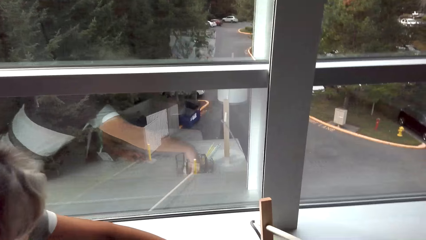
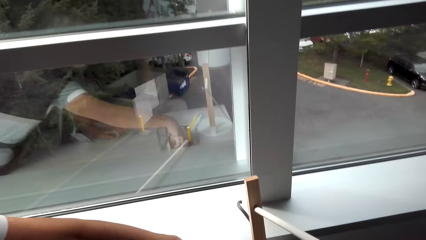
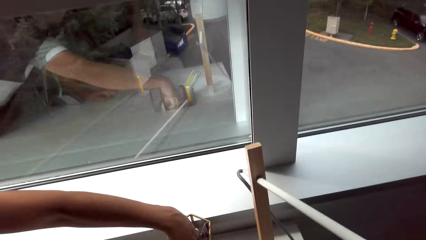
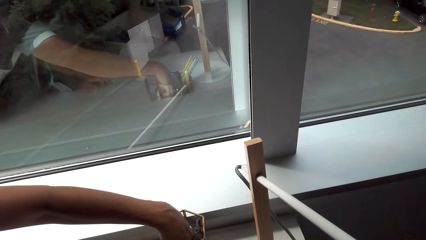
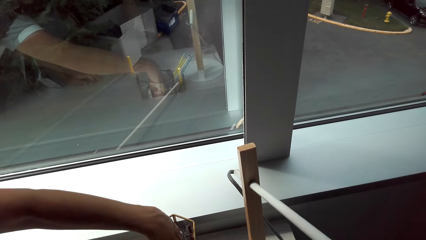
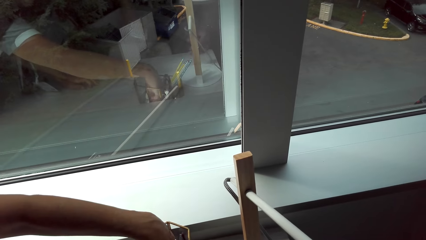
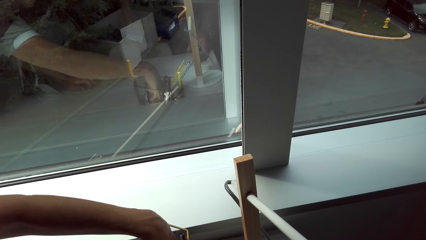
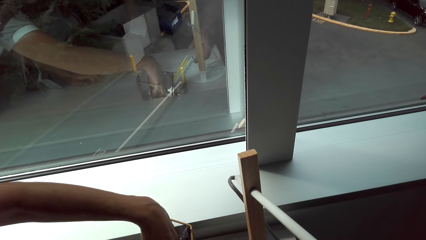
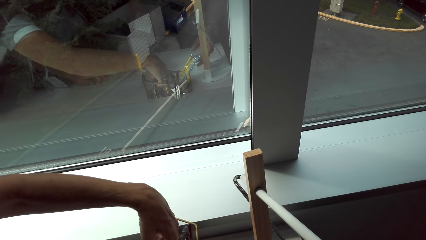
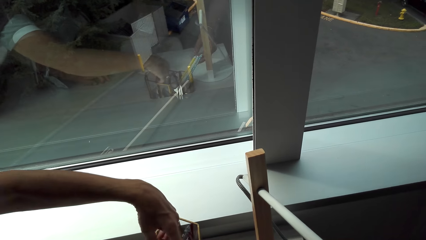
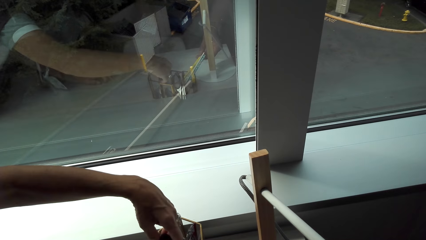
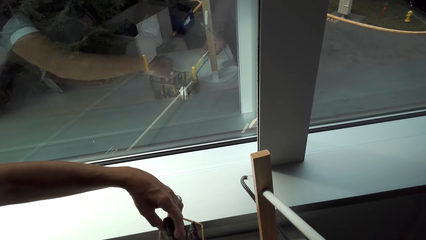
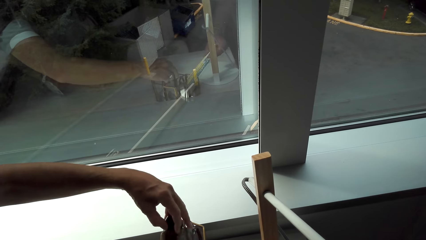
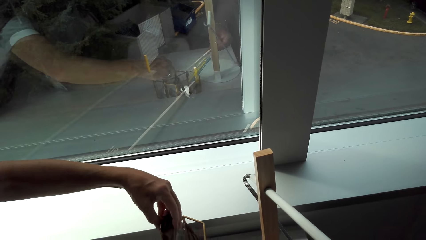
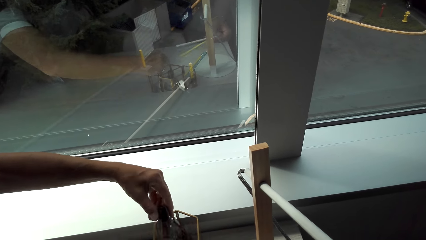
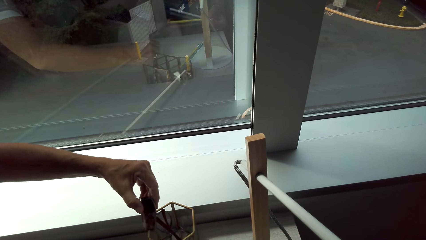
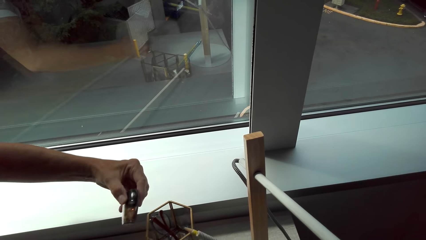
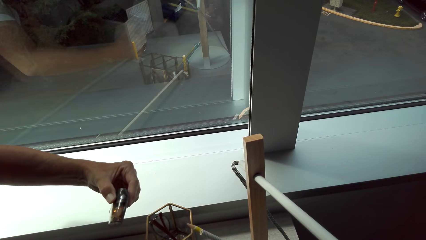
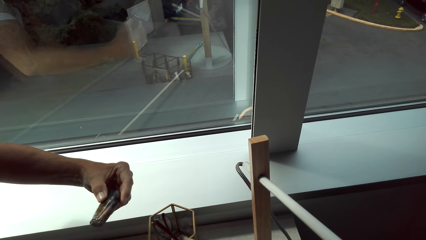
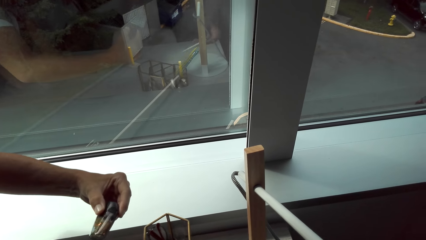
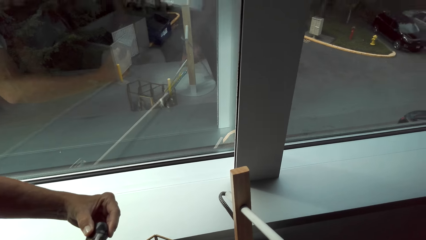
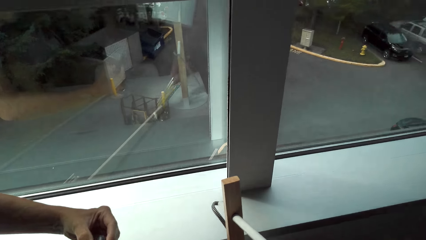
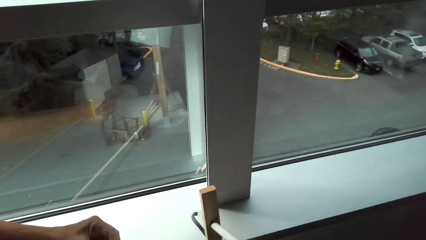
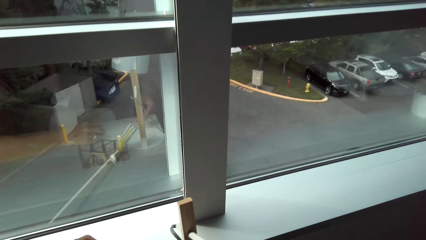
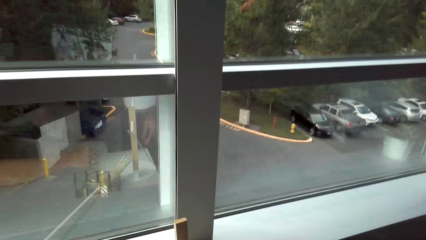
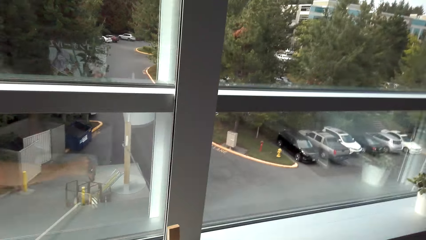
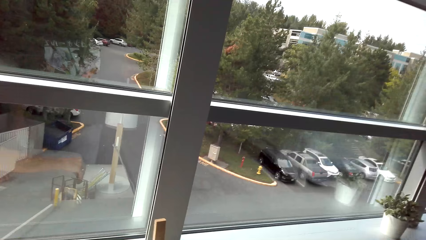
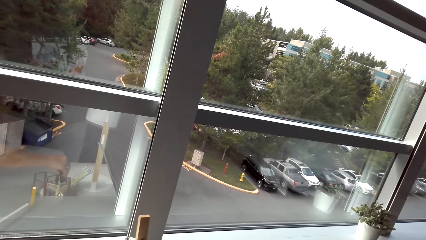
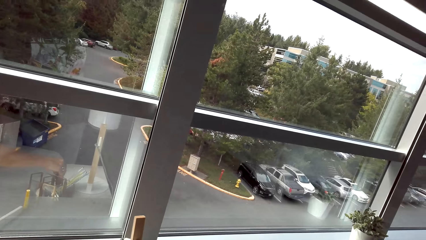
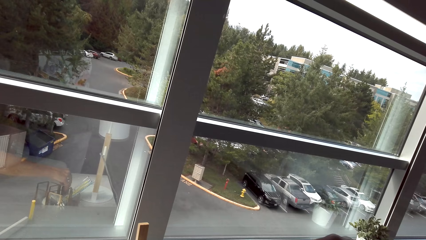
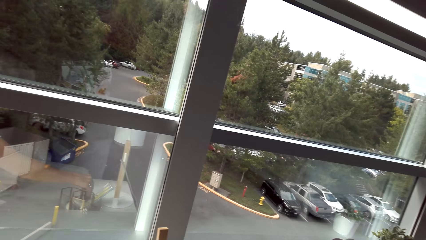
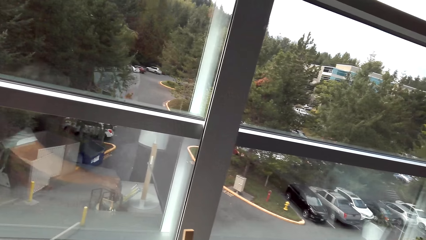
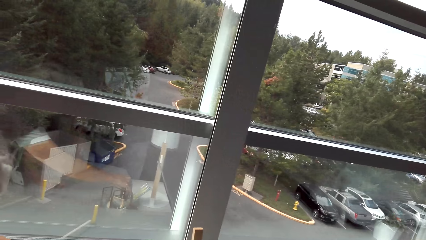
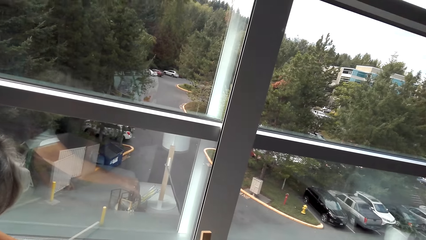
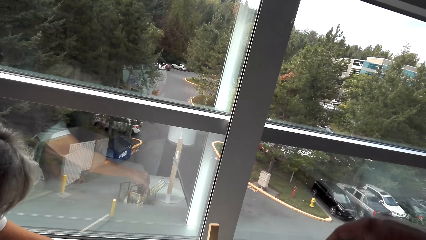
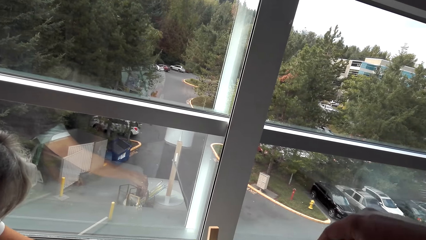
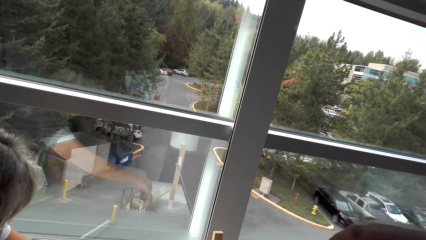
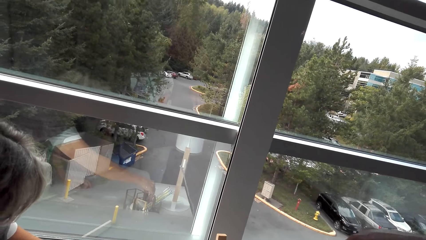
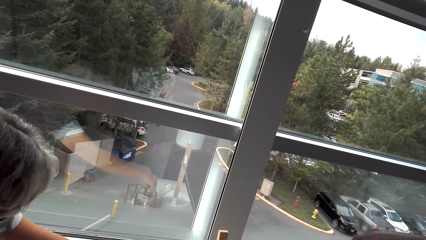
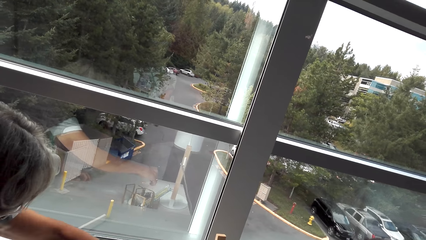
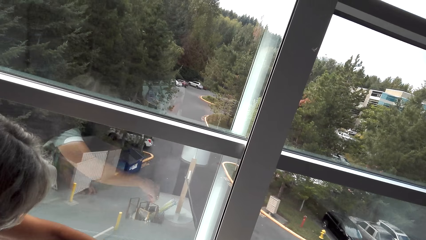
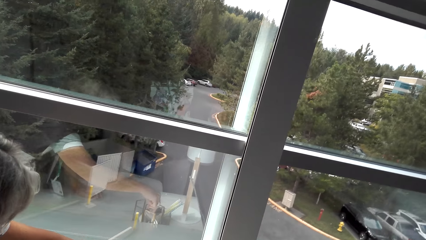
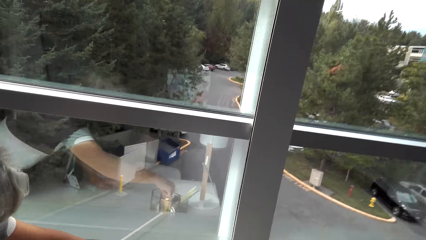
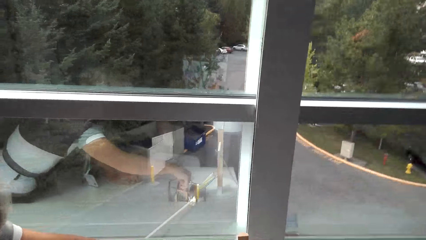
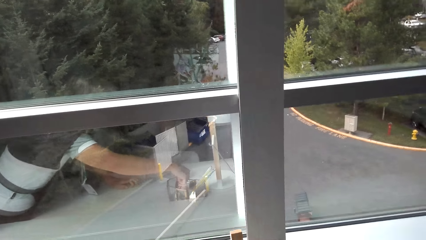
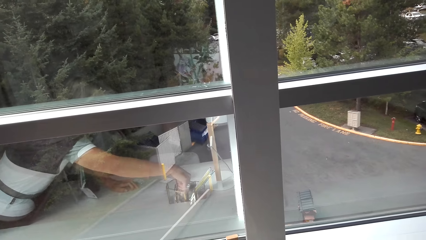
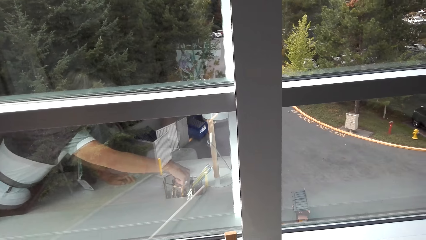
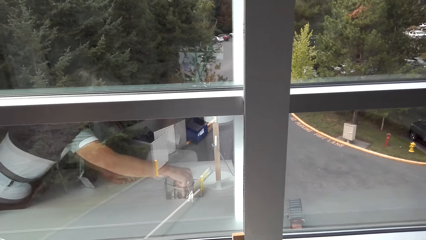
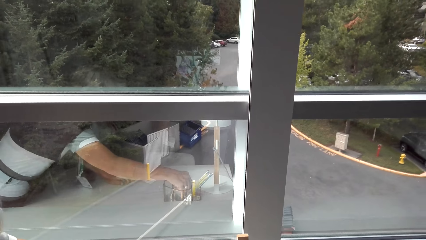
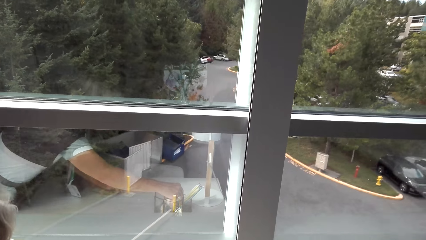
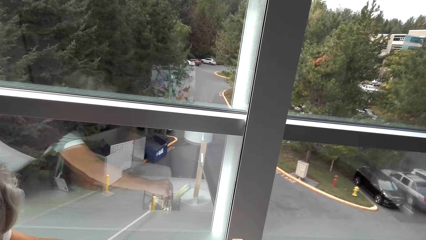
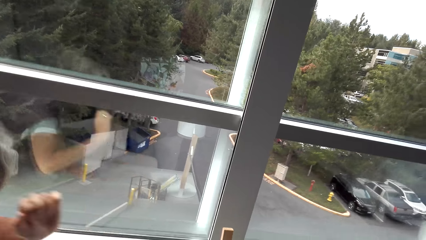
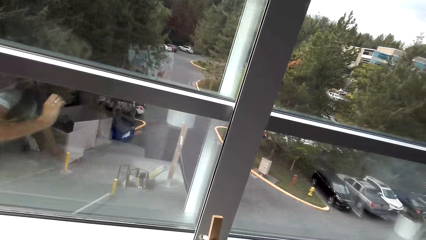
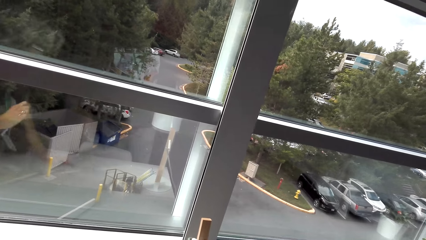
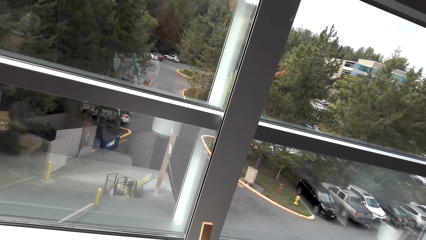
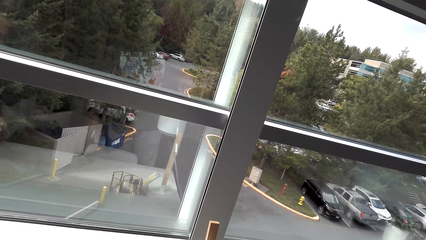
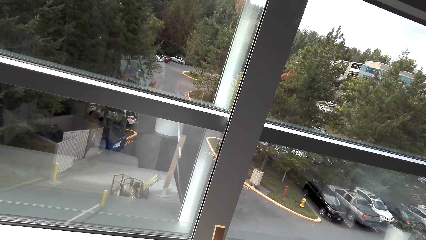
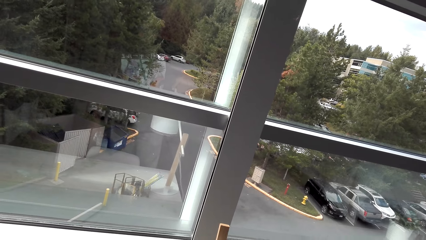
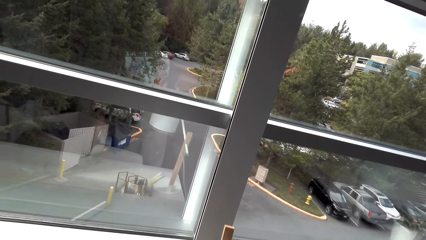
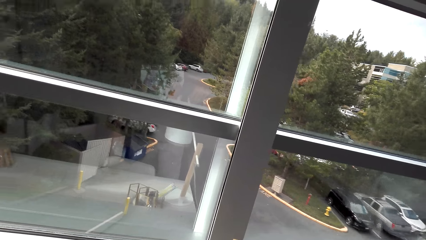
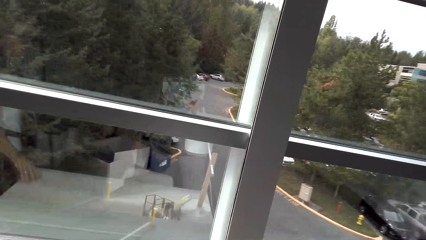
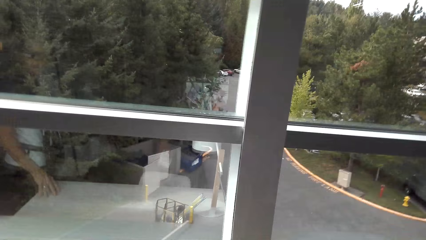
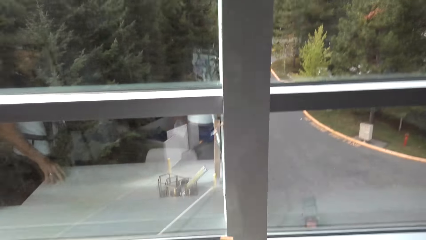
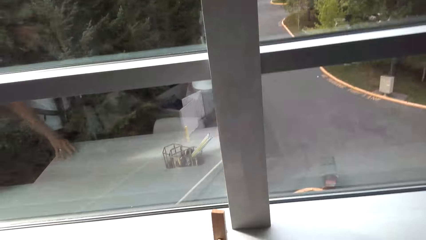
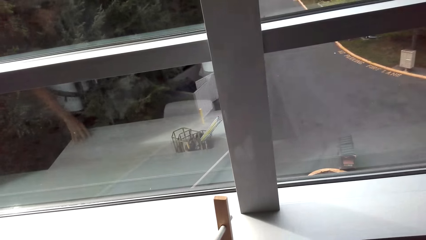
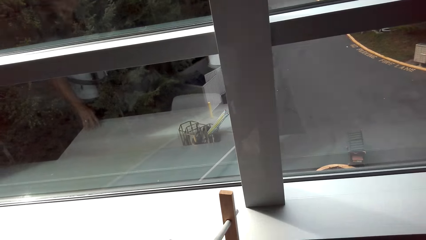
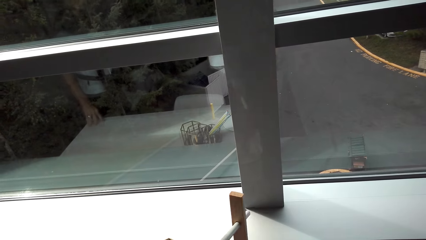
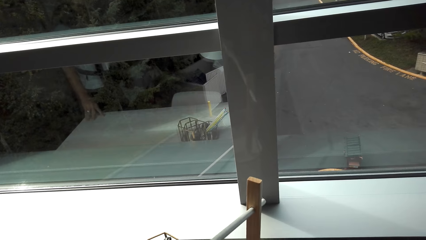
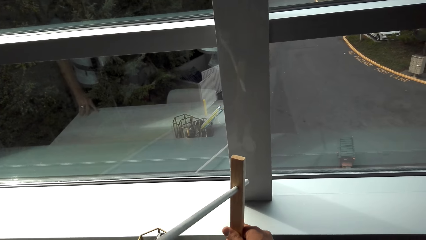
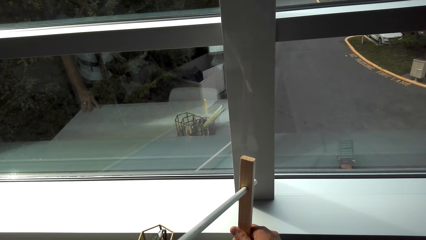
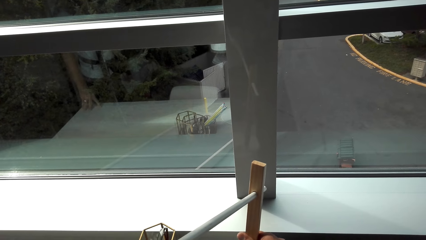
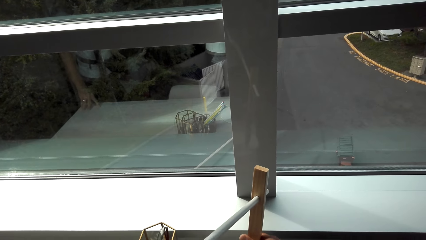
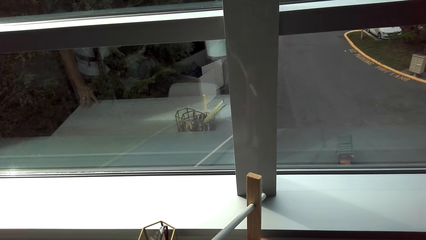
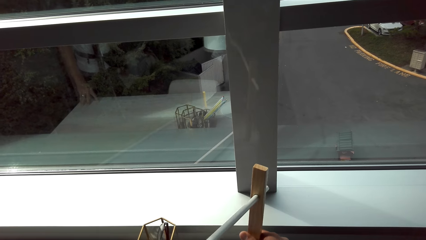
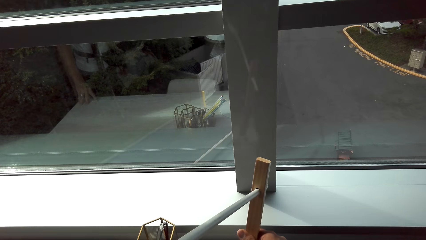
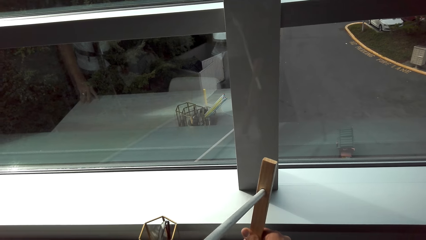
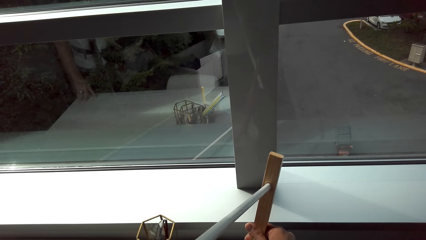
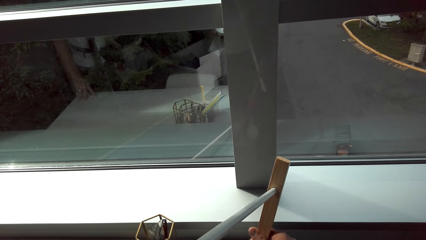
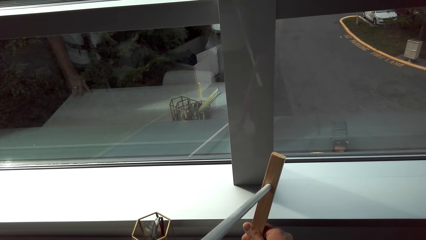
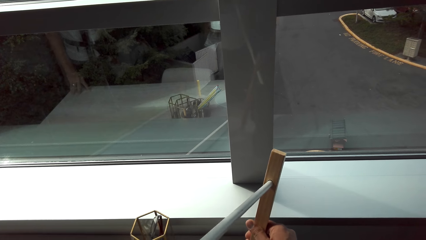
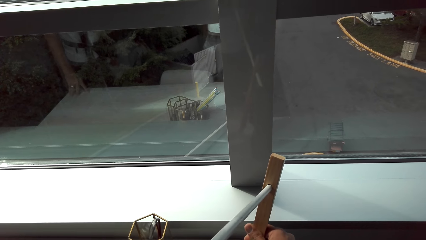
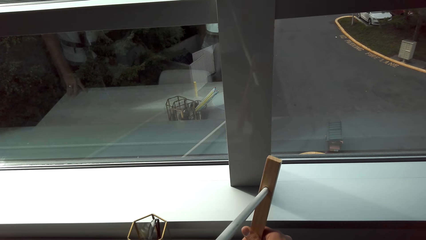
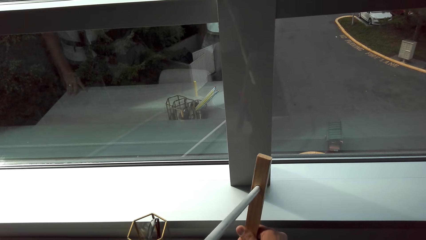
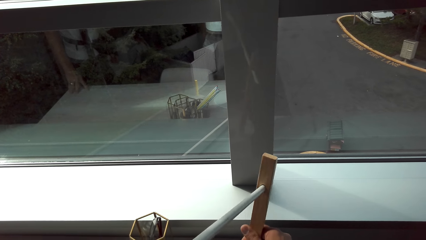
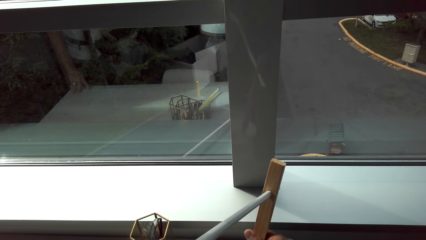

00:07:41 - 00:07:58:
The camera wearer talks with the lady. The lady touches something. The camera wearer holds the bottle. They talk with the lady and look around. They talk with the lady. The lady touches something and moves hands. The camera wearer talks with the lady and looks around. They hold something and talk with the lady.
